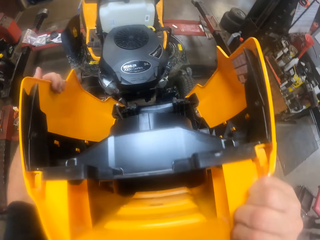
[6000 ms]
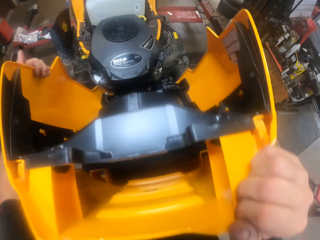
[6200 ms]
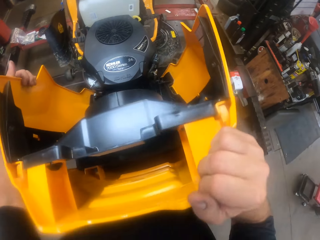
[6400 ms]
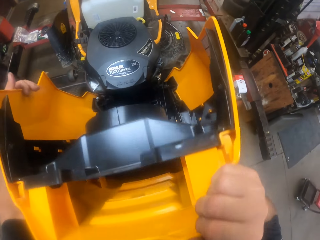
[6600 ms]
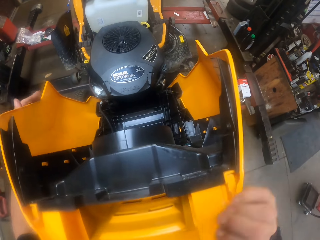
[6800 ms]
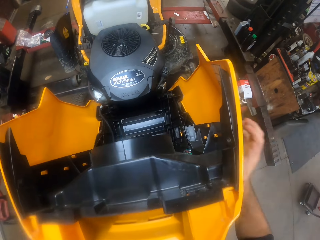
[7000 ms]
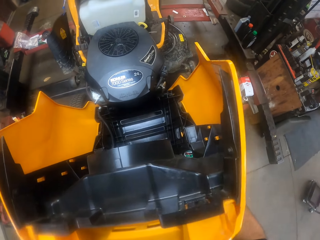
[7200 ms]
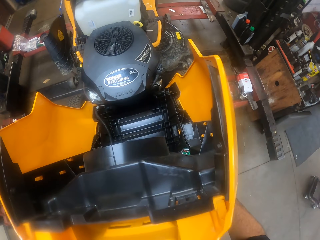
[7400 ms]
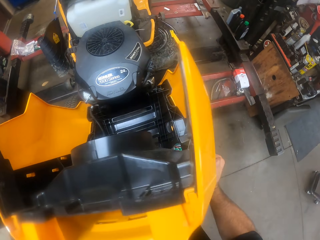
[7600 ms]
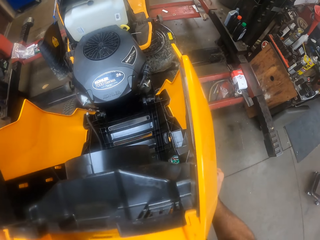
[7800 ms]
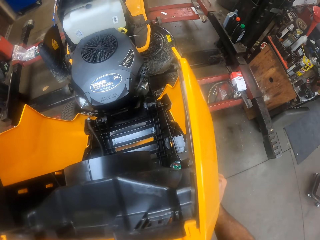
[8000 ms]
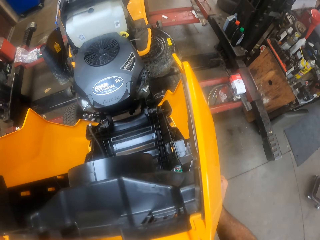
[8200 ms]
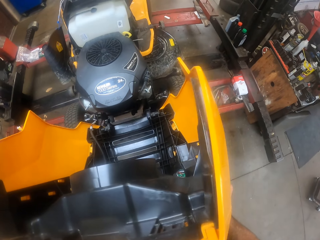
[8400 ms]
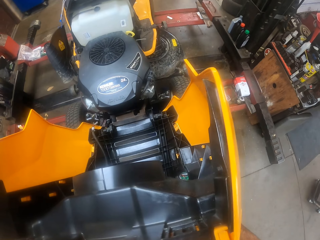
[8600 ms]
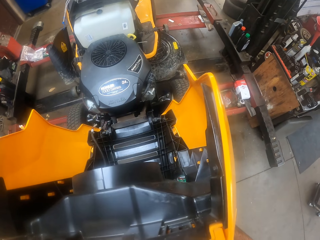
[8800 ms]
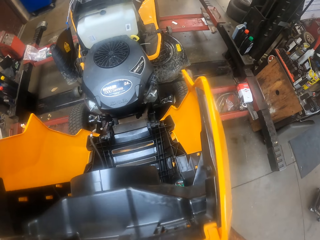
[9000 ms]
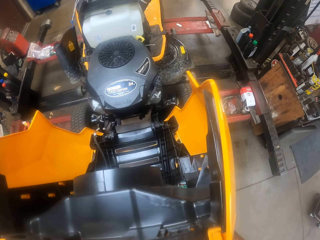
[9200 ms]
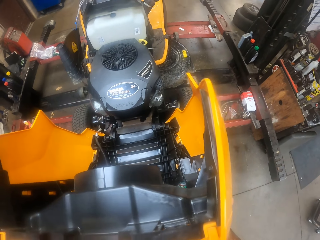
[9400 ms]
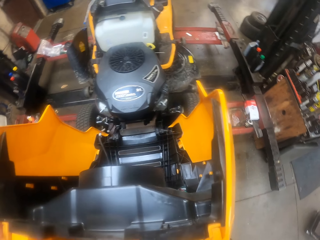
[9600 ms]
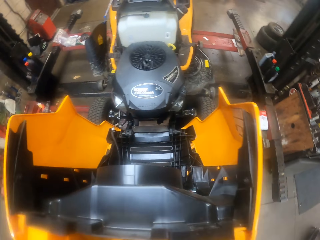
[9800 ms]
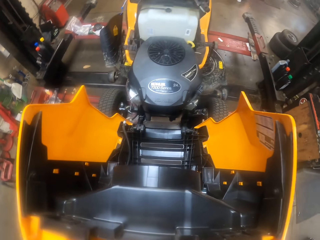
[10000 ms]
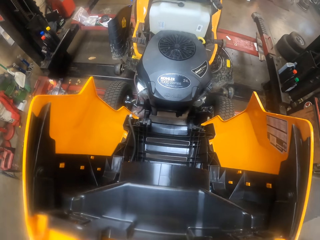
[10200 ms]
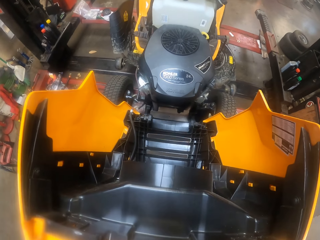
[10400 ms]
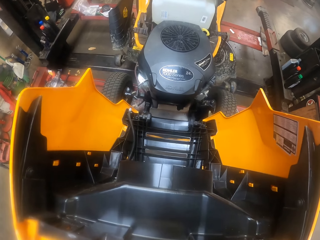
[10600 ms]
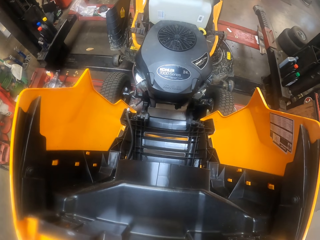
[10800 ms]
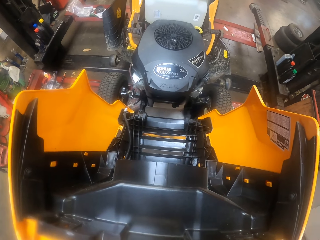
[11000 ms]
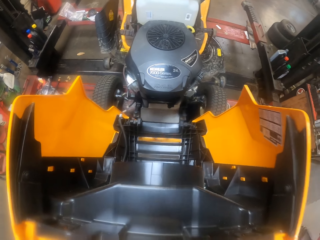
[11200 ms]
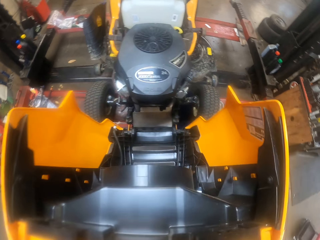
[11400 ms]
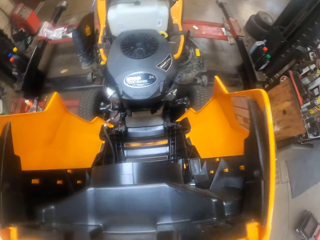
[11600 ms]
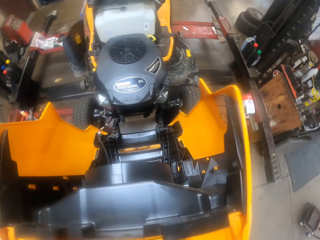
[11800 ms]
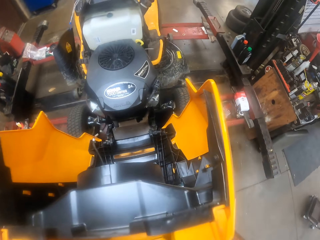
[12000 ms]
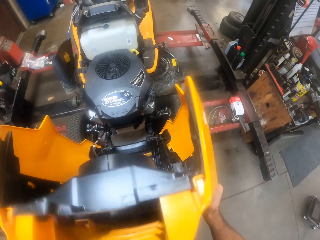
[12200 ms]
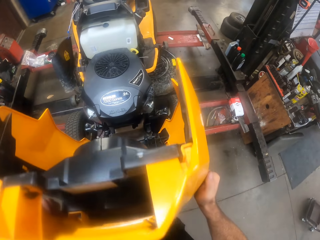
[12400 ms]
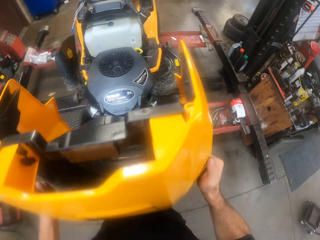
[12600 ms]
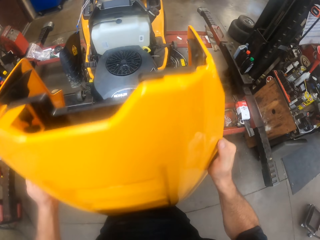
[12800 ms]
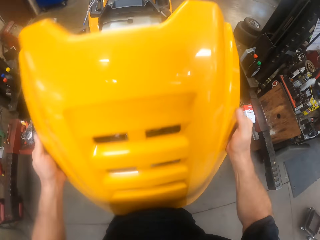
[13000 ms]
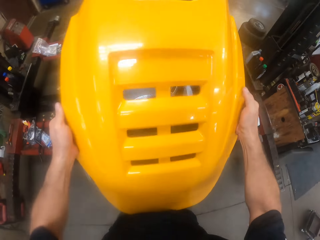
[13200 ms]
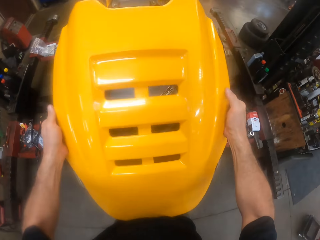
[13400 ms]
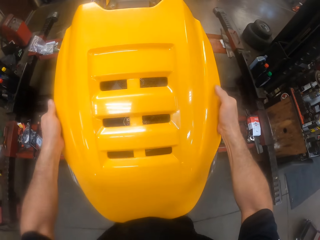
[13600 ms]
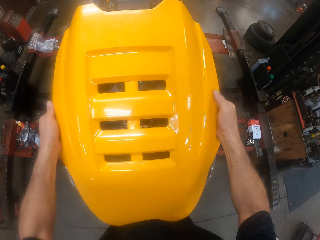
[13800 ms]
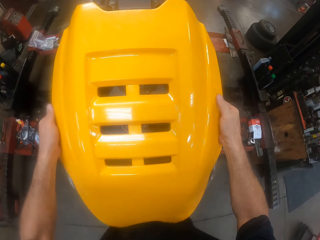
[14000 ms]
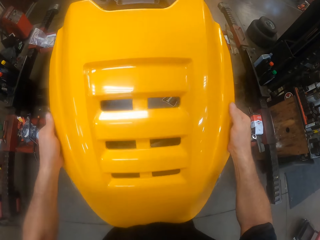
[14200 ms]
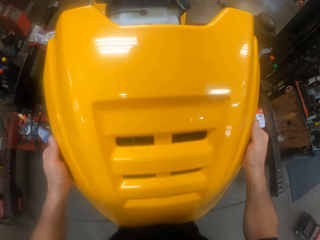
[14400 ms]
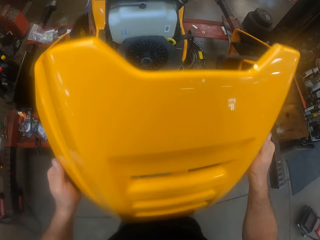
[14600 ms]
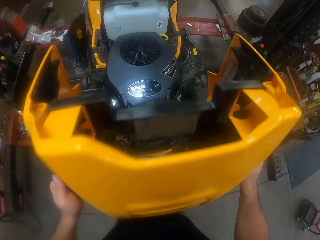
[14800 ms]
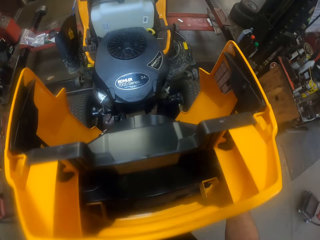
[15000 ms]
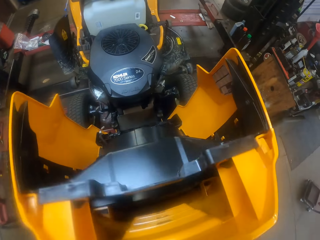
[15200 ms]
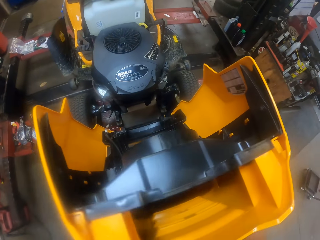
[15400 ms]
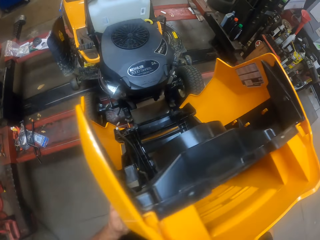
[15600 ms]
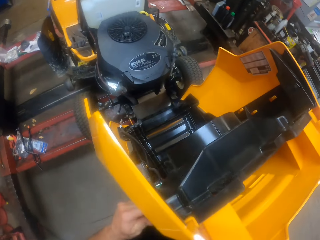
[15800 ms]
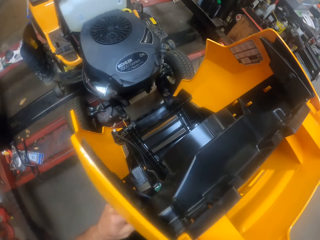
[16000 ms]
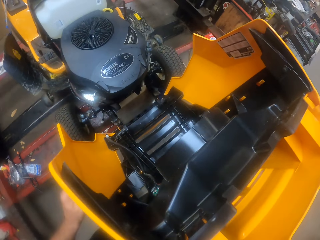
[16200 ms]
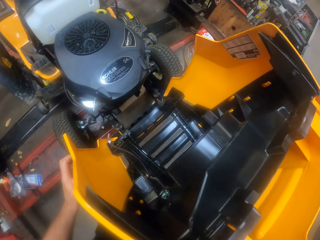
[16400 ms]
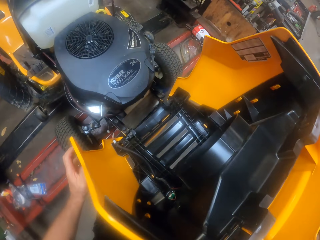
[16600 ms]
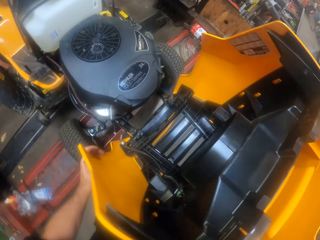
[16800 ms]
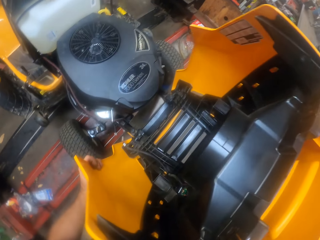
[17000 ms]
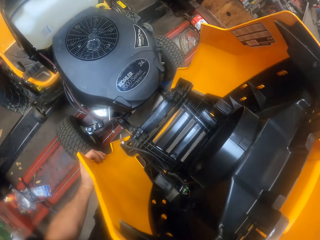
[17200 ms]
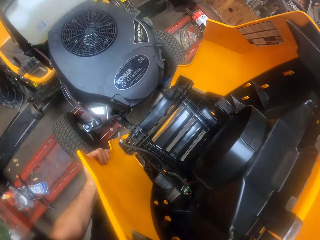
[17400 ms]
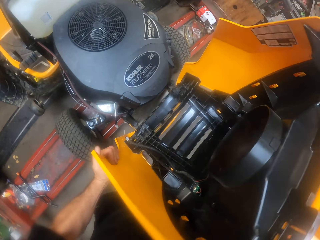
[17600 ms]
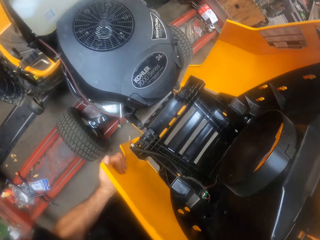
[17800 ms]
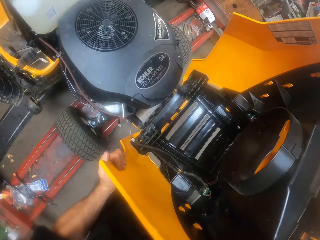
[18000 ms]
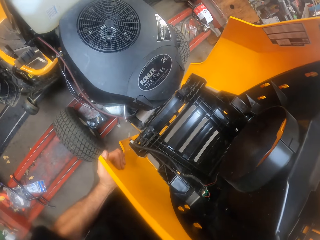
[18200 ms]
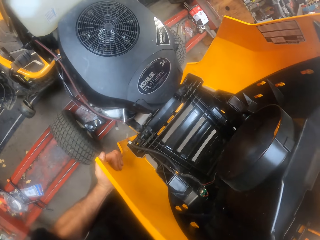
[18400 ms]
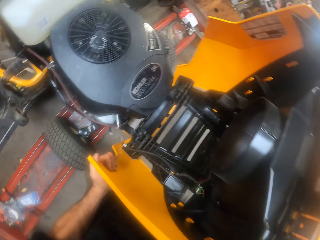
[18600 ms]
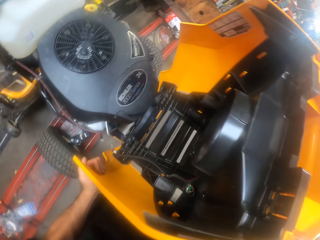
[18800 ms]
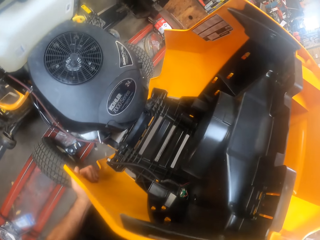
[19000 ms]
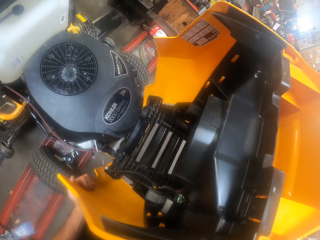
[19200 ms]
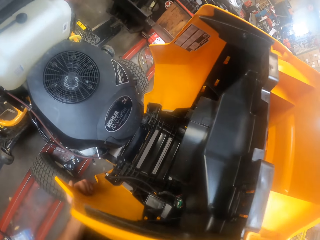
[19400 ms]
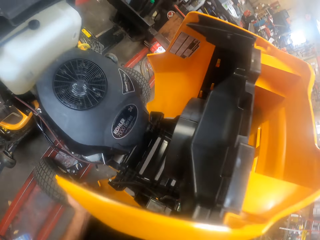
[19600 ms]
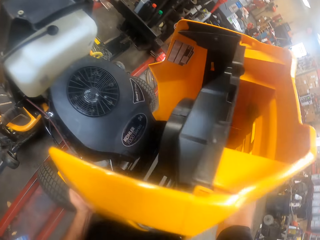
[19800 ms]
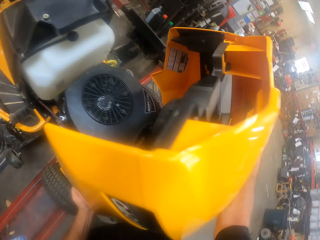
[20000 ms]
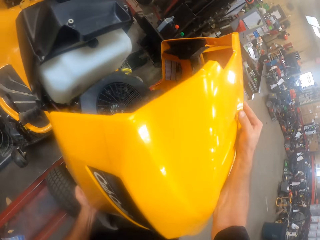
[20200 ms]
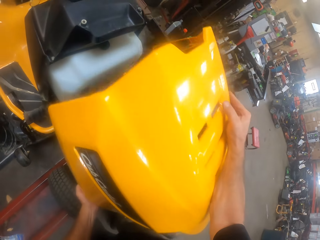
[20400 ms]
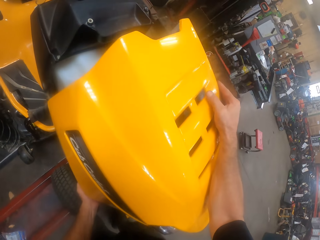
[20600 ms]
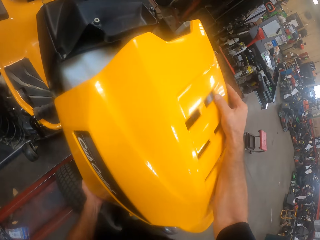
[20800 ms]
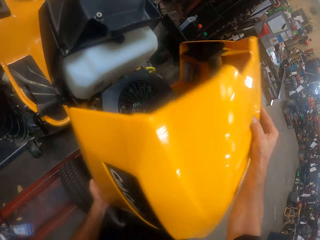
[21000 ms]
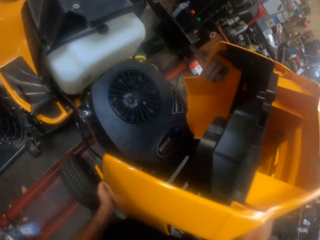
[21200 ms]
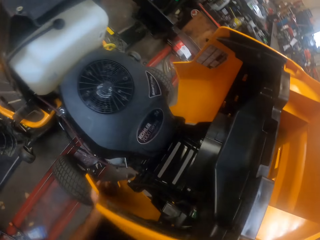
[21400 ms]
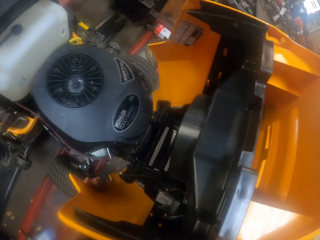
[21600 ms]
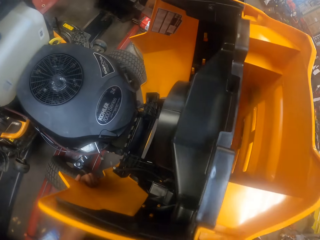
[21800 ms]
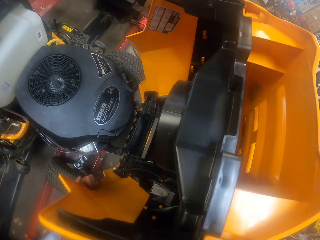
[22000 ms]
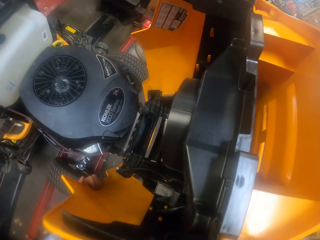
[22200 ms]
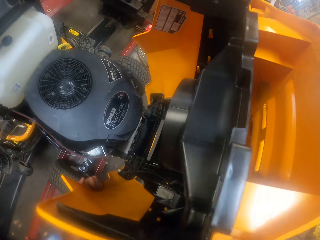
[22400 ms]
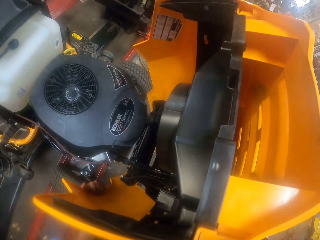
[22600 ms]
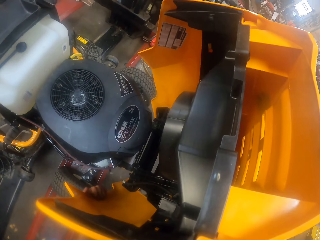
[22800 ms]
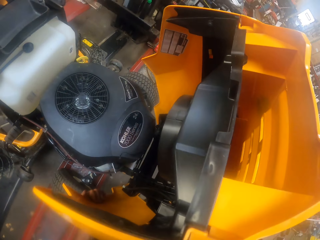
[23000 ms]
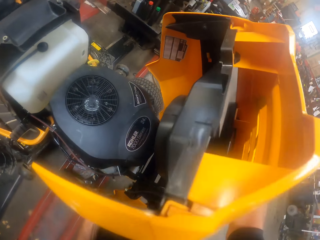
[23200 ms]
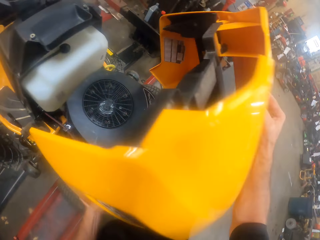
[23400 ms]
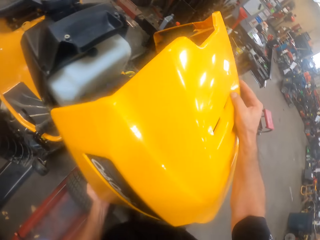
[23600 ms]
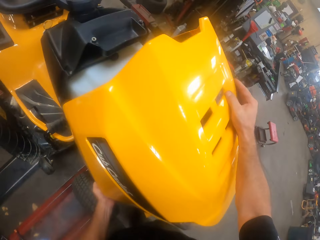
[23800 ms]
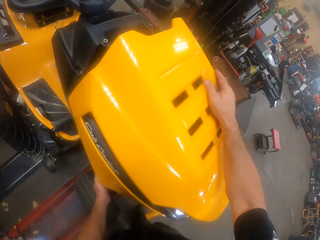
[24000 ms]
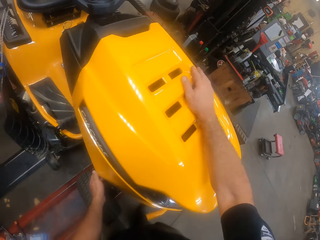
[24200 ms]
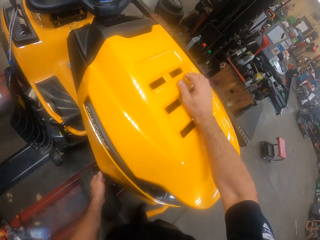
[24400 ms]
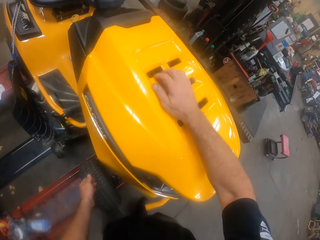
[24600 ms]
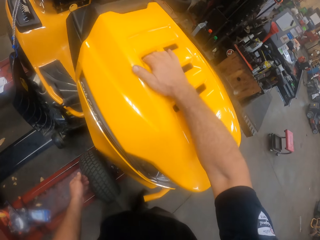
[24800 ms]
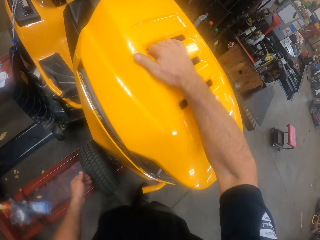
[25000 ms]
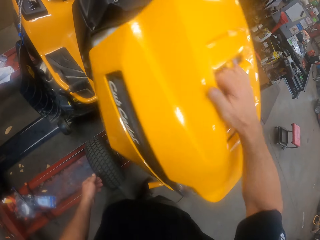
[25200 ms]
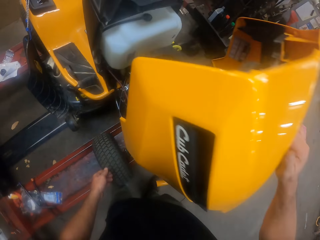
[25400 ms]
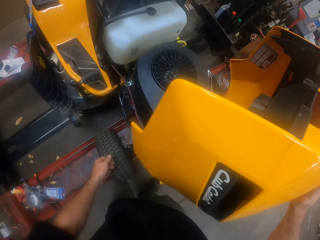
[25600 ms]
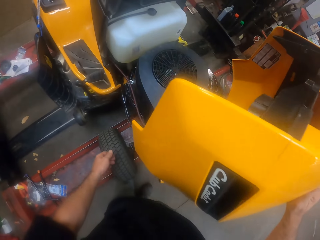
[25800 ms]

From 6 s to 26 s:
The camera wearer fixes the riding mower cover. He moves the lawn mower board. He adjusts the riding mower cover with his right hand.

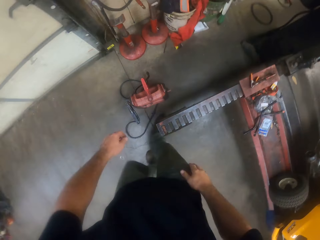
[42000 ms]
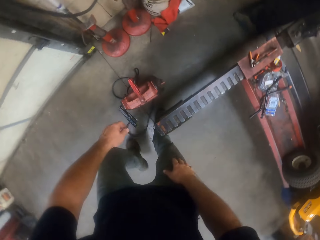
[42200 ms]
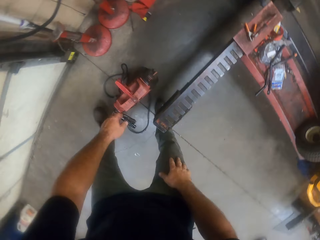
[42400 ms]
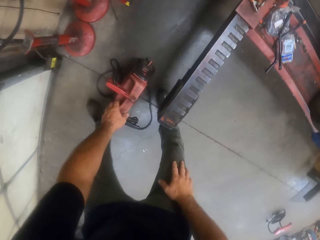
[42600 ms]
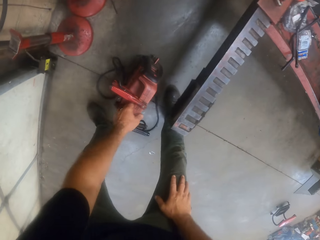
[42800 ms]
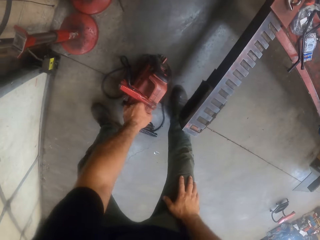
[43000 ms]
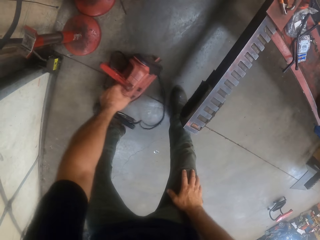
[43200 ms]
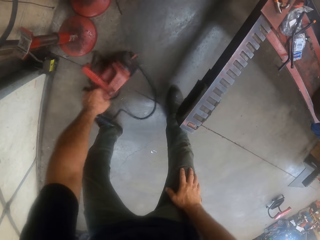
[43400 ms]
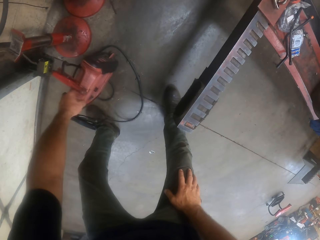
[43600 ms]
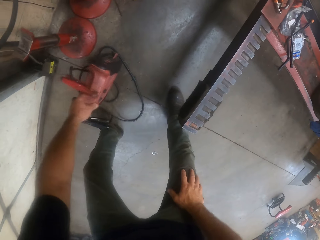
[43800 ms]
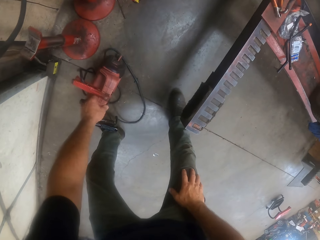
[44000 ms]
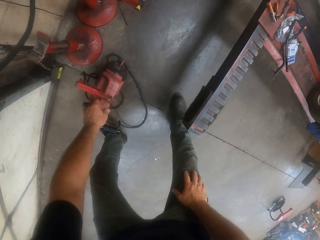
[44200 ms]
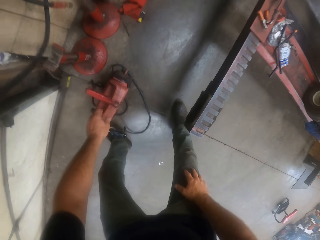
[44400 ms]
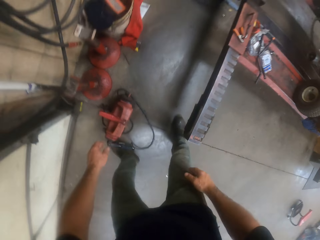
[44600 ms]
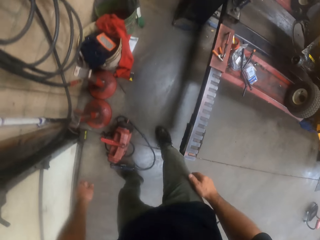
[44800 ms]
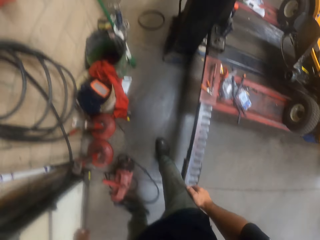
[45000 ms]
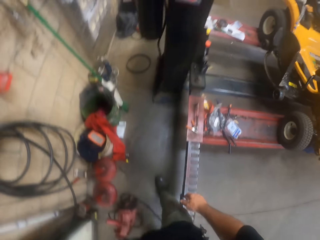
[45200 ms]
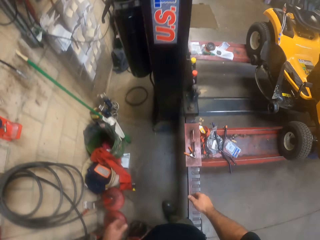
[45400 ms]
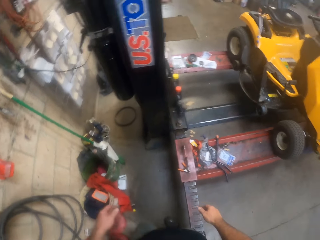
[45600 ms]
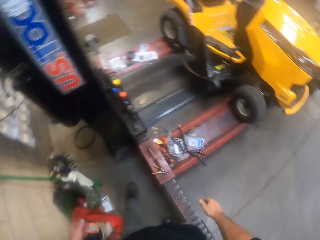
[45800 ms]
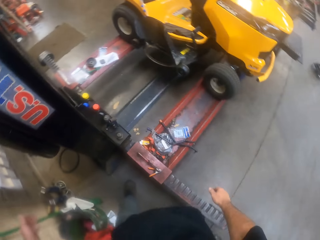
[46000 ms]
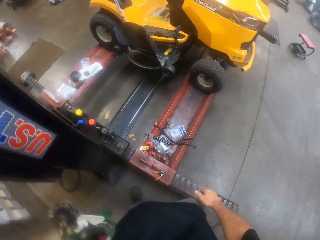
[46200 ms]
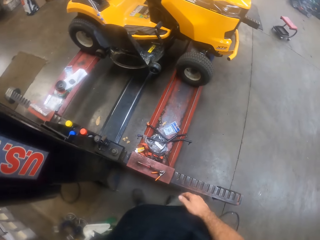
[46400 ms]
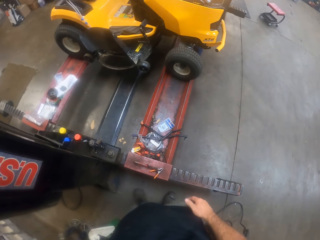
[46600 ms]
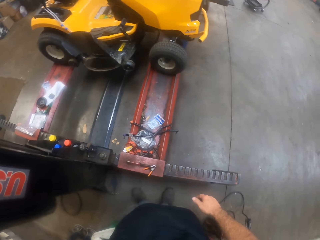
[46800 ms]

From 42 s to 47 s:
The camera wearer moves a welding machine or roller on the floor with his left hand. He walks around. He presses a switch with his left hand.
